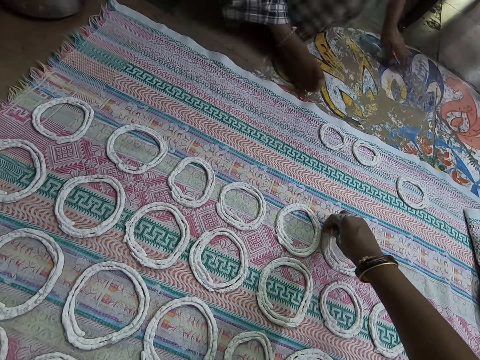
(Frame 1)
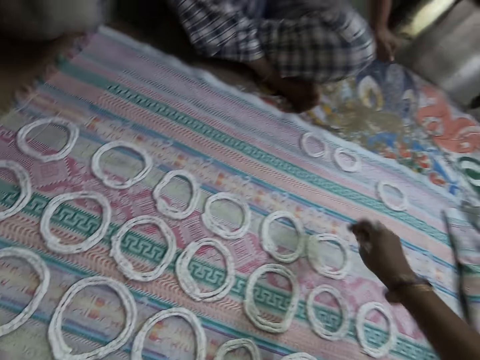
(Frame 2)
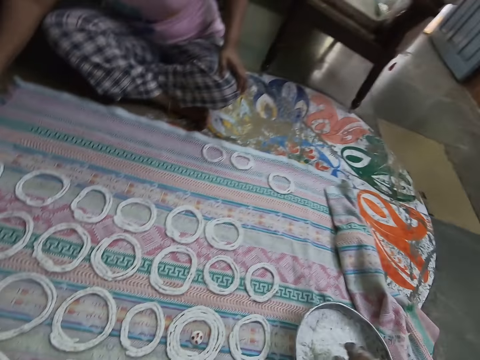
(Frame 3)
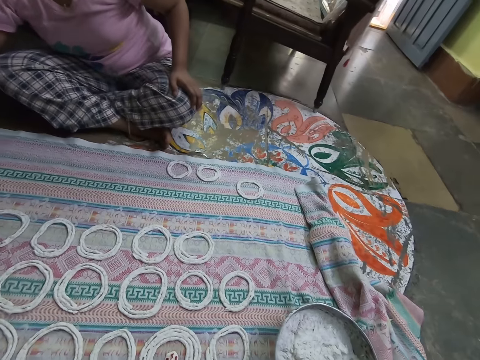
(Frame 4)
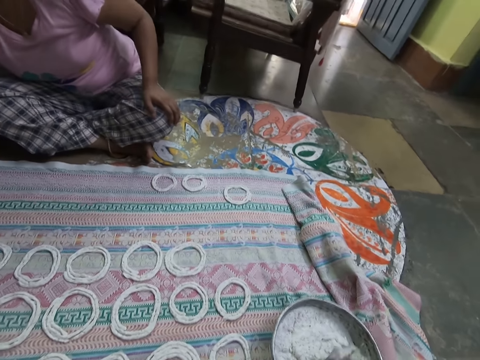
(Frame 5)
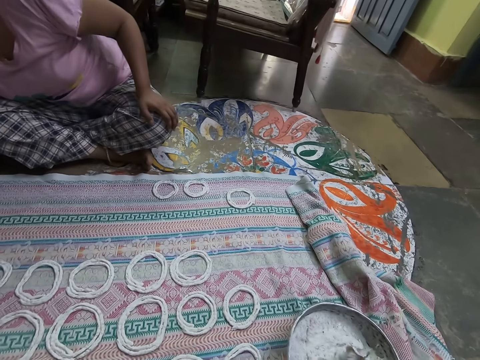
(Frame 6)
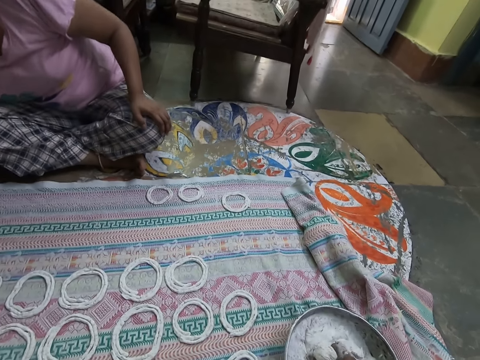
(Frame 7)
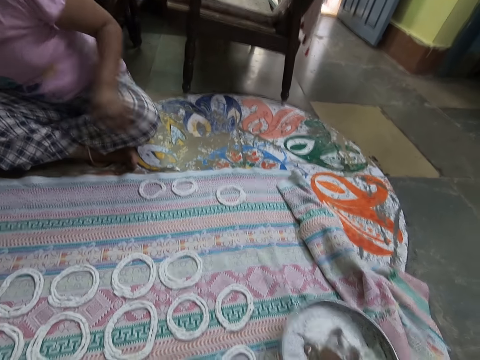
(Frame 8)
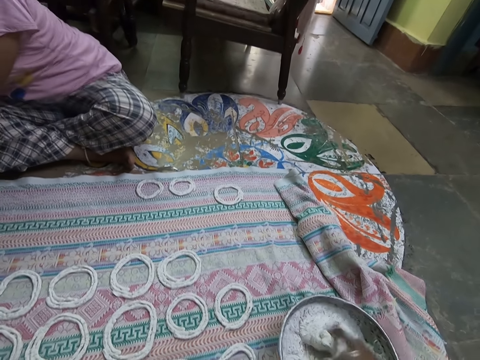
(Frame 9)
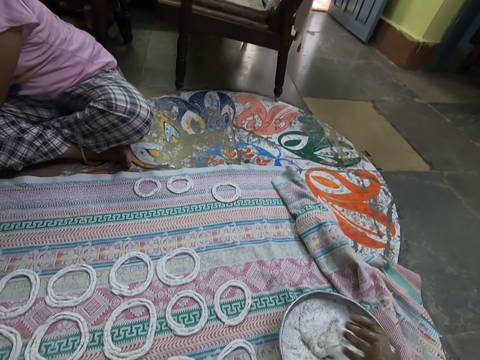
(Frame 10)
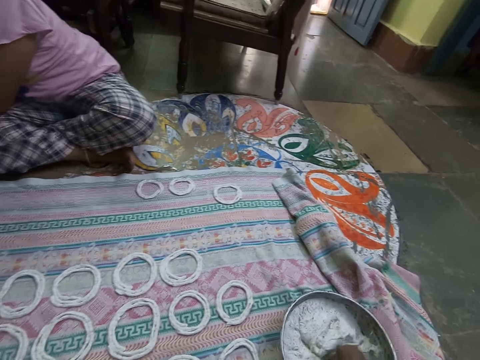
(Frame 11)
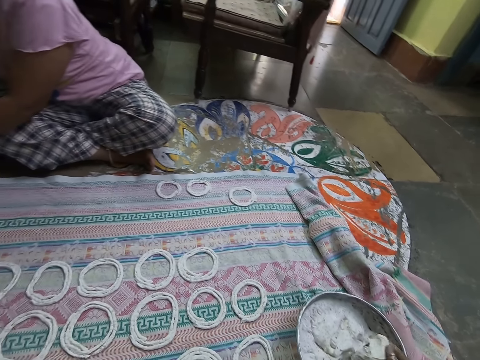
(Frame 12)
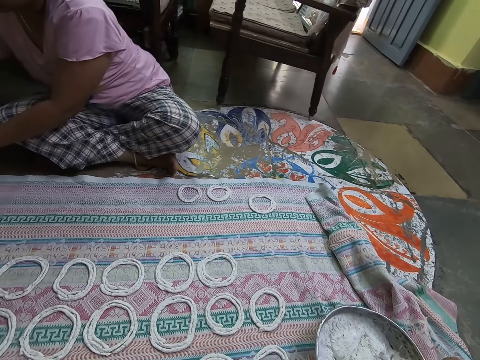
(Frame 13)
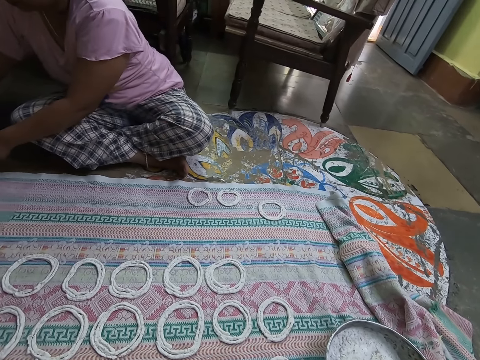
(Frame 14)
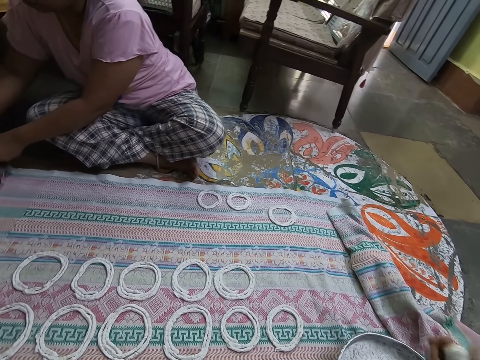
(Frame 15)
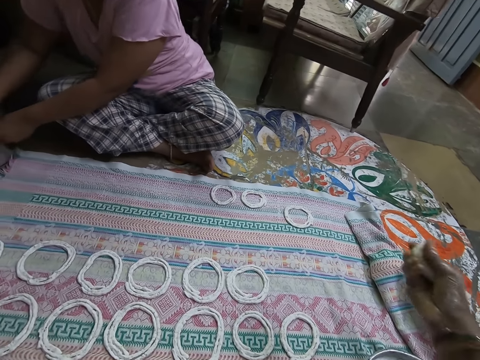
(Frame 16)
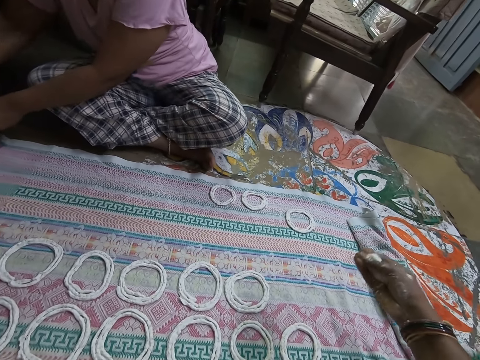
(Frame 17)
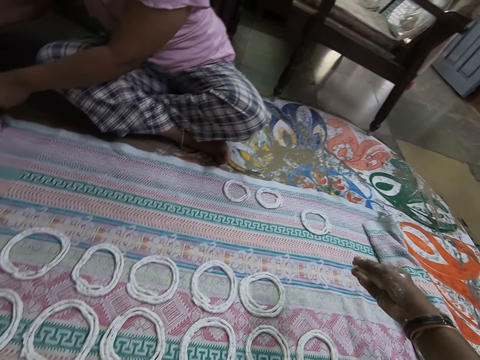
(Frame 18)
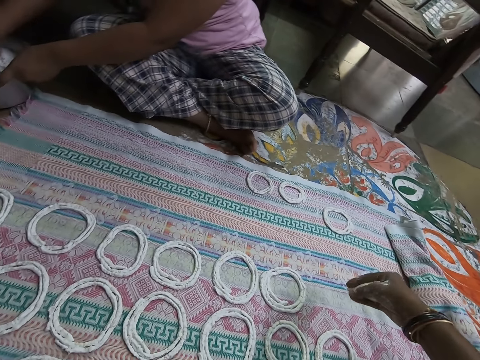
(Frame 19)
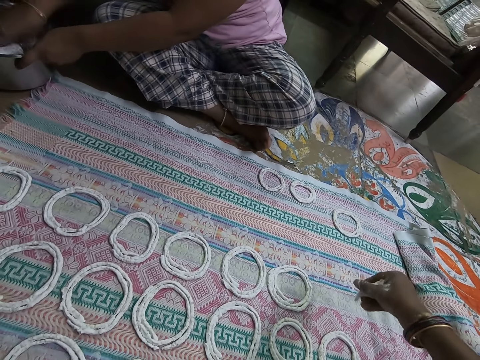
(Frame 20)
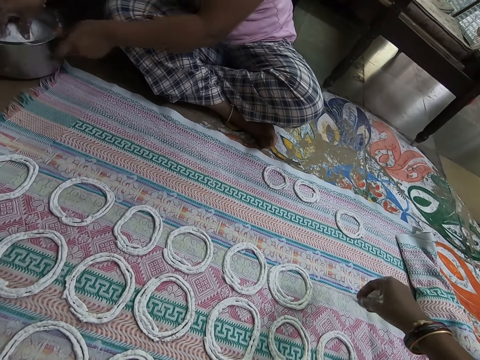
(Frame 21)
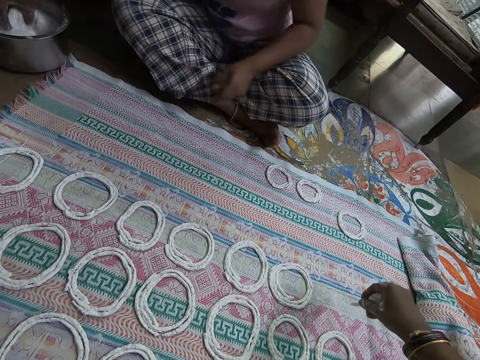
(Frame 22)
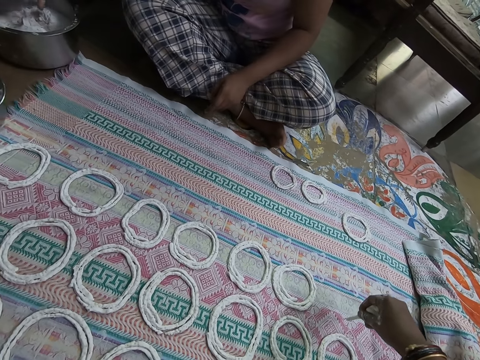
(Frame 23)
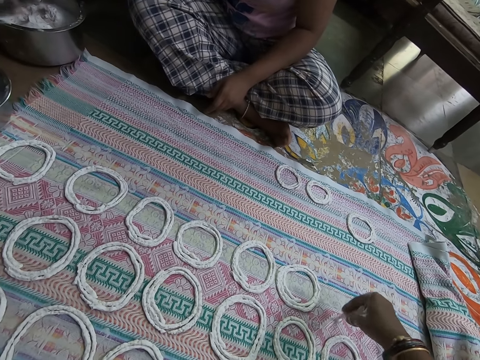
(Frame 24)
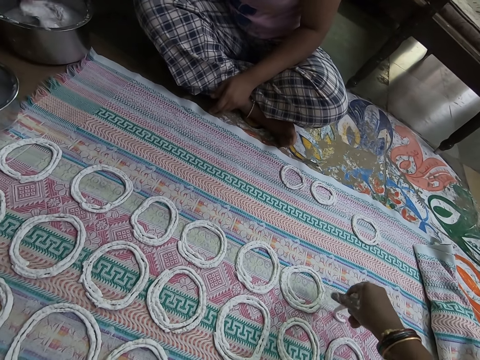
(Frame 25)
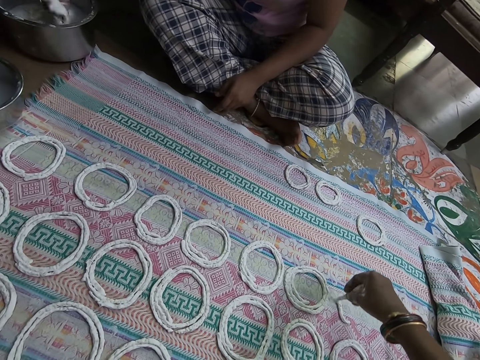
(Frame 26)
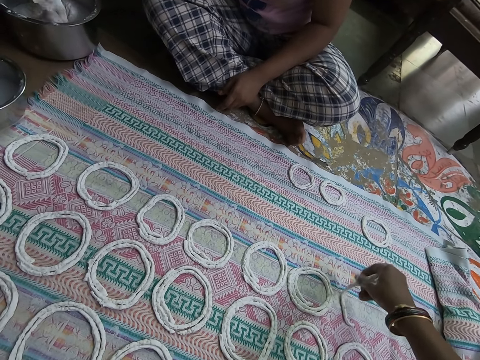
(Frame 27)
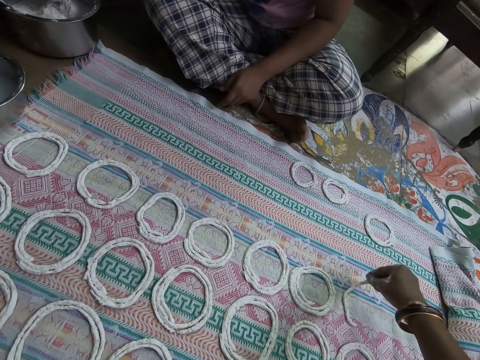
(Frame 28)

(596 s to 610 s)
A woman drops the bowl of water in her right hand on the floor. The camera wearer pulls back the right hand. She mixes the flour dough in the flour pan with her right hand. She scoops flour dough from the flour pan on the mat with her right hand. She cuts the dough, lifts the dough, moves the right hand, squeezes the dough, and spreads the dough on the piece of cloth. The woman mixes the flour dough in the flour bowl with her right hand. The camera wearer makes a jalebi roll on the mat on the floor with the flour dough in her right hand. The woman cuts a flour dough from the flour bowl with her right hand.

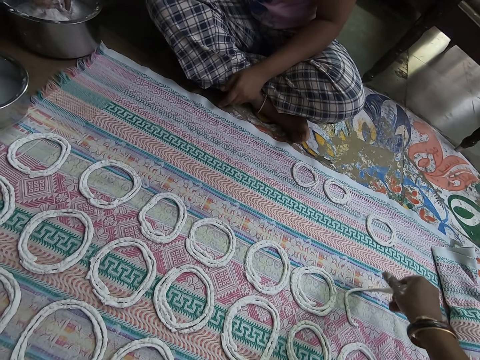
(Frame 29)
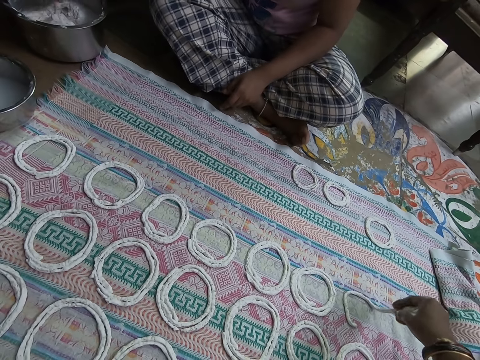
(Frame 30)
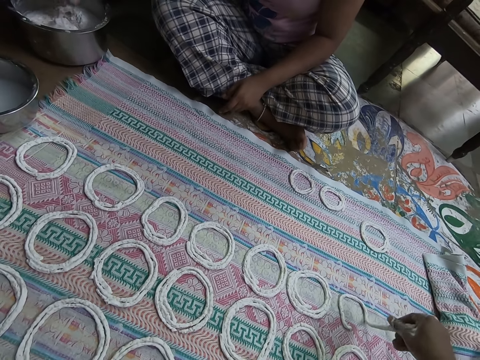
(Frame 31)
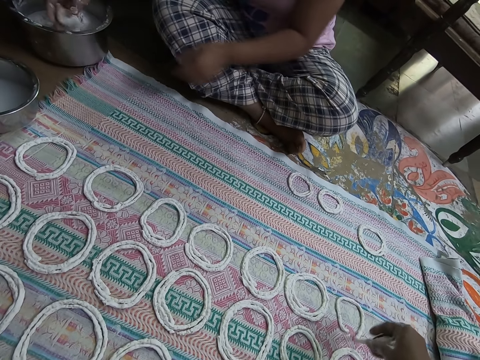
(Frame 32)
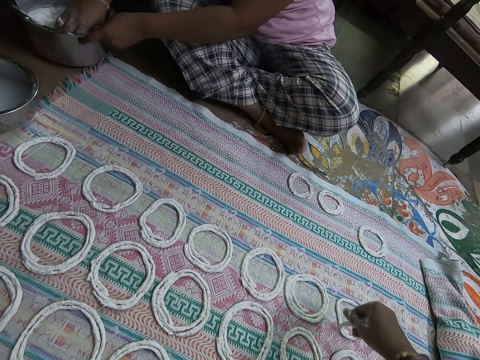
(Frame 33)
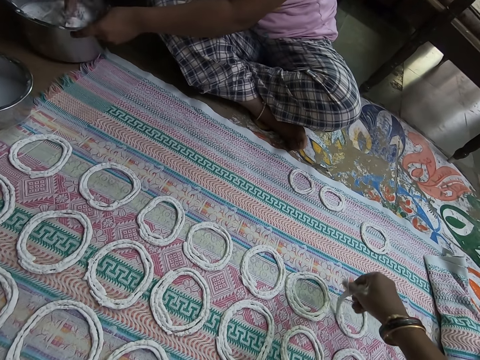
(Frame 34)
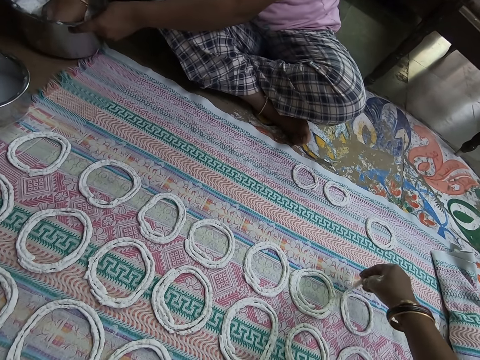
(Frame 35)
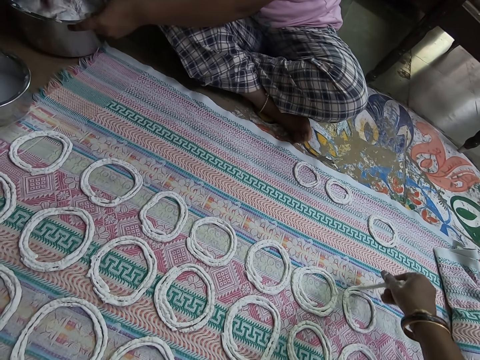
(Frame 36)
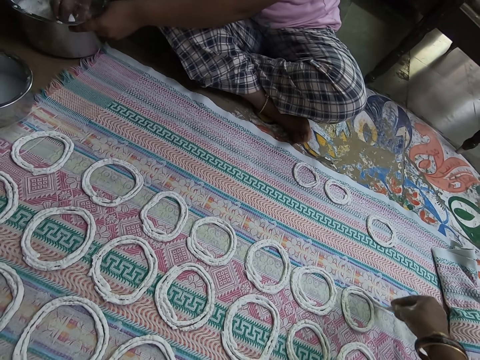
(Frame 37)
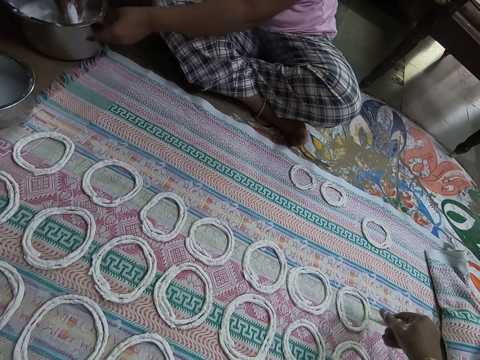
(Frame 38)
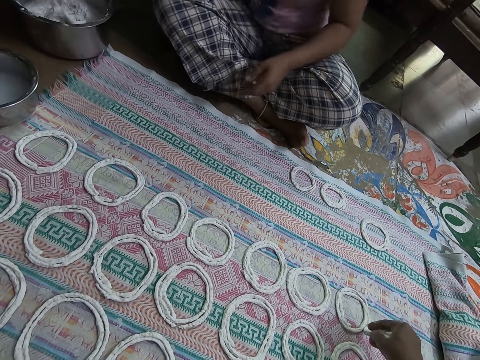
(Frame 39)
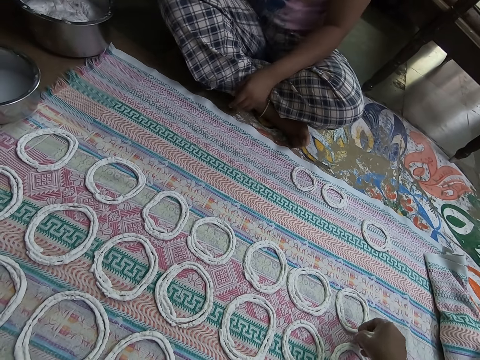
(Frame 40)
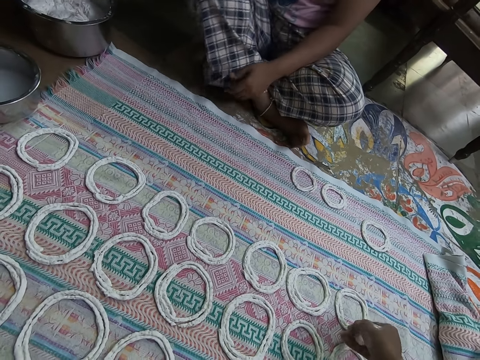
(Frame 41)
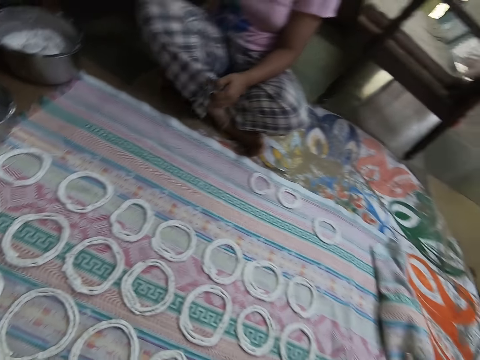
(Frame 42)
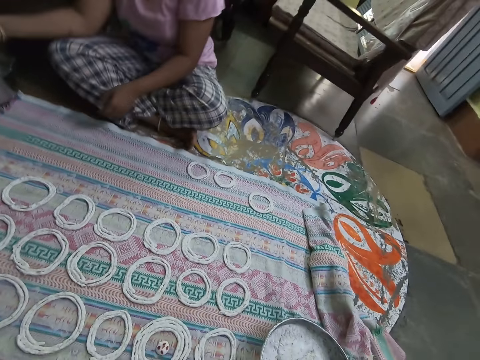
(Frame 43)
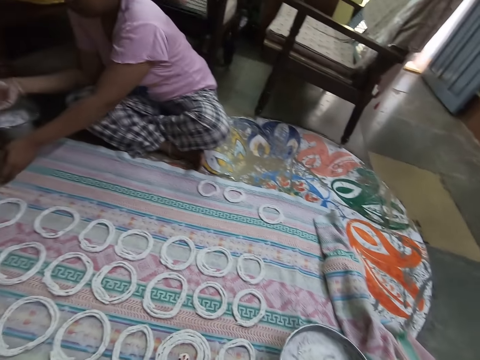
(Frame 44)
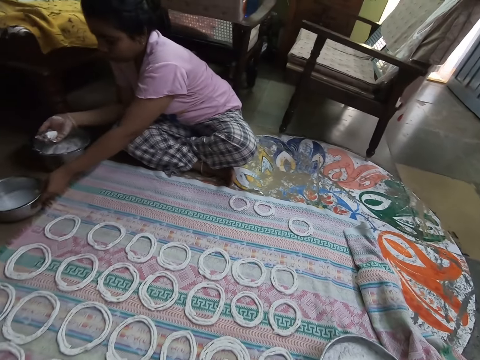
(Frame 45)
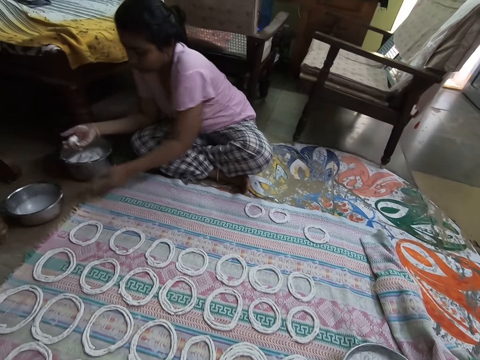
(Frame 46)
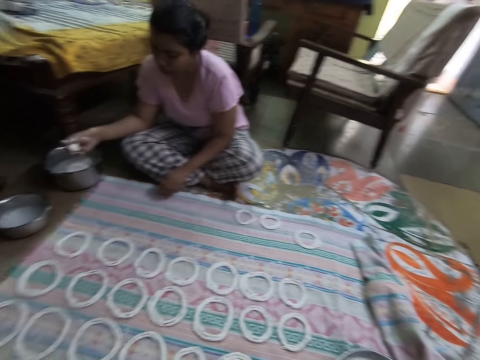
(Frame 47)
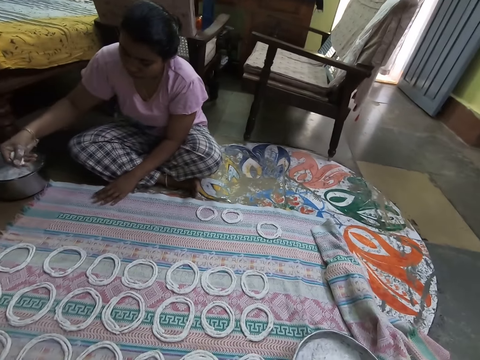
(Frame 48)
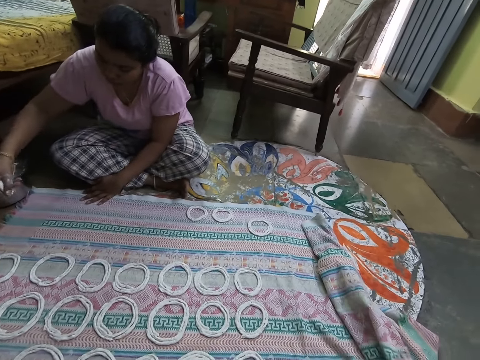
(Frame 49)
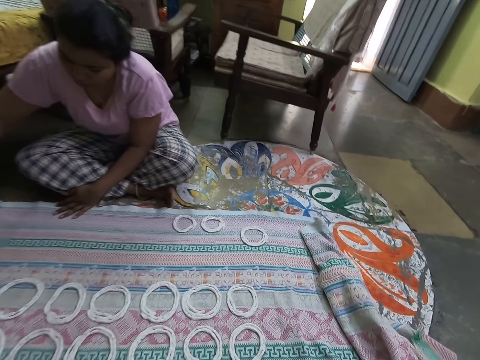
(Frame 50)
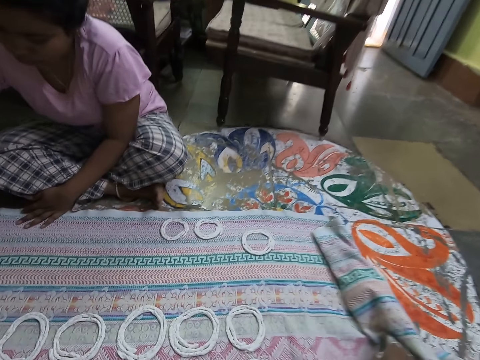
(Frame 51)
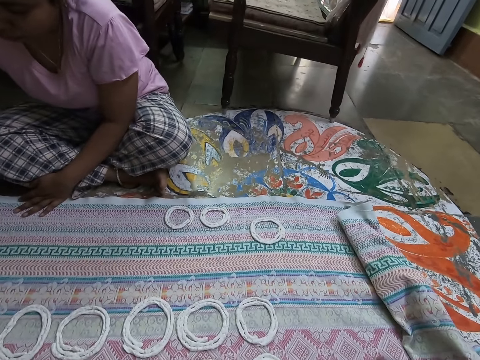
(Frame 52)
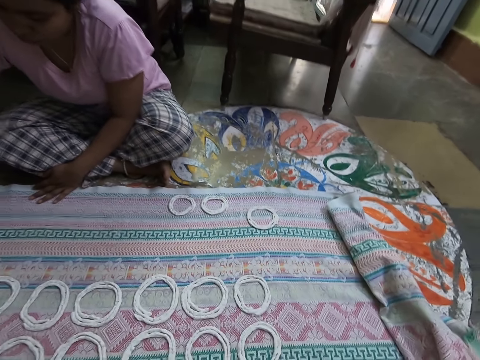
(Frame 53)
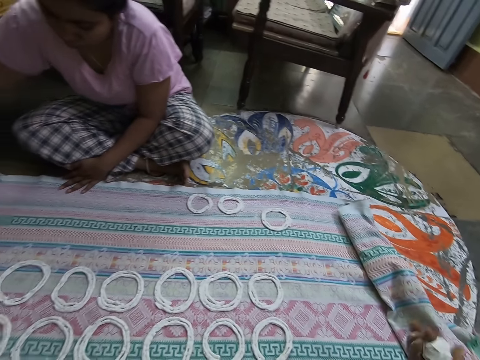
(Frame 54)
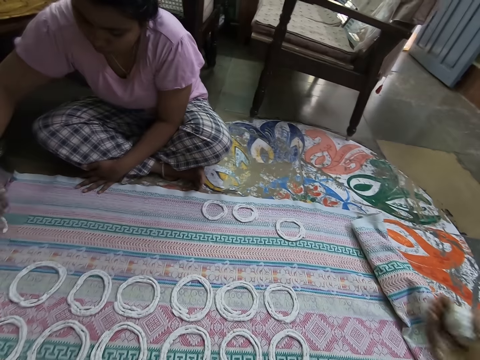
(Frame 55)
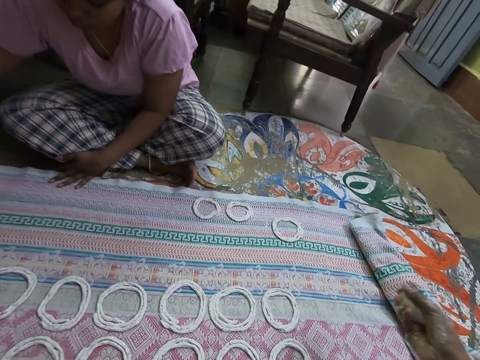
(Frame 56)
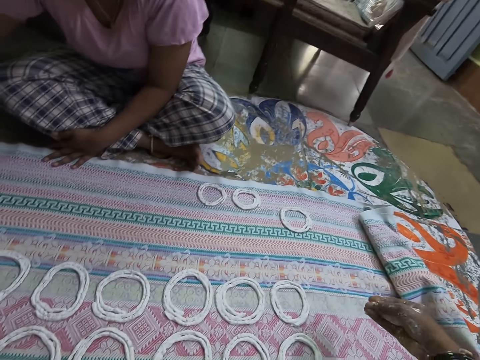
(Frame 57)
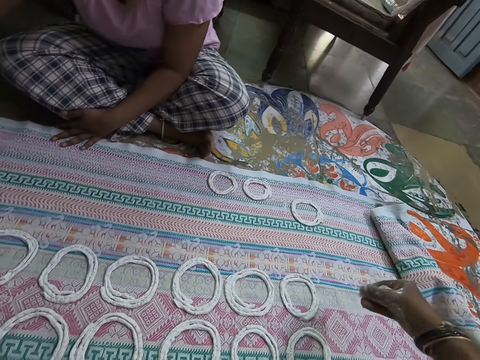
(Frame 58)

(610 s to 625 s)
A woman drops the flour dough in her right hand in the flour bowl on the floor. The woman holds the flour bowl on the floor with her left hand. The woman mixes the flour dough in the flour bowl with her right hand. The woman cuts a flour dough from the flour bowl with her right hand. The camera wearer pulls back the right hand and looks around. The woman moves the bowl of water on the floor with her left hand. The woman rolls the flour dough in her right hand. The camera wearer pulls the bowl, moves the right hand, pushes the cloth on the floor, pulls back the right hand, squeezes the dough, and moves the right hand.
